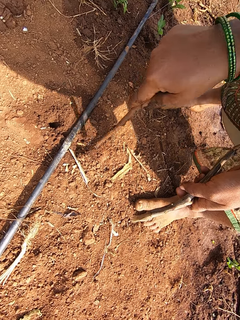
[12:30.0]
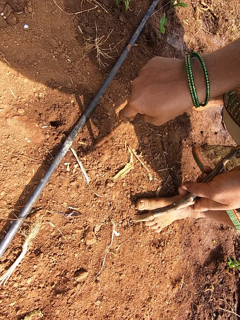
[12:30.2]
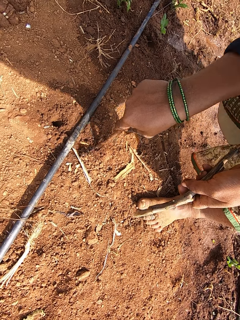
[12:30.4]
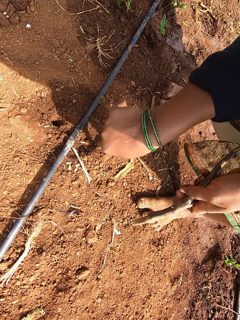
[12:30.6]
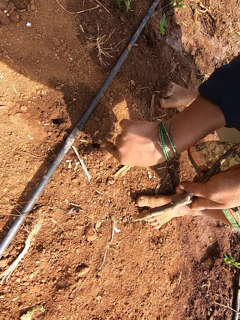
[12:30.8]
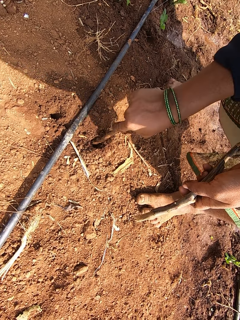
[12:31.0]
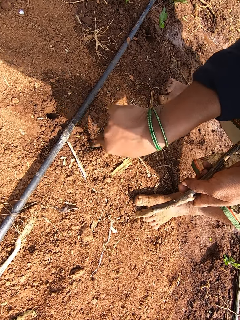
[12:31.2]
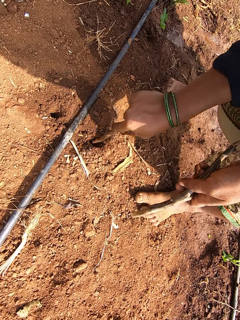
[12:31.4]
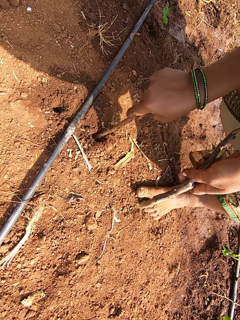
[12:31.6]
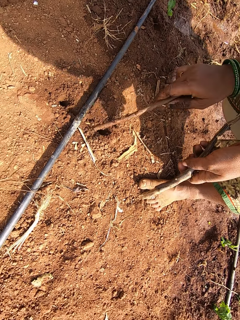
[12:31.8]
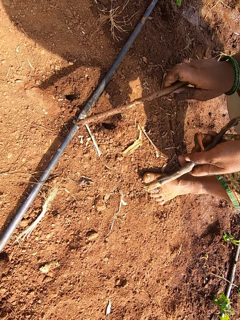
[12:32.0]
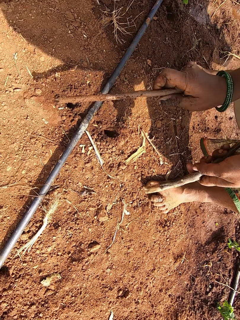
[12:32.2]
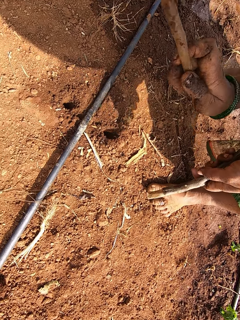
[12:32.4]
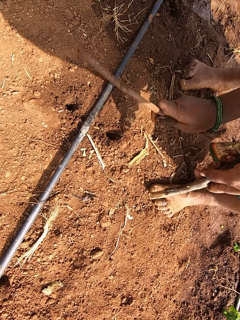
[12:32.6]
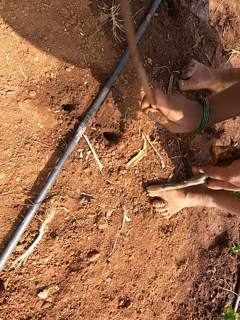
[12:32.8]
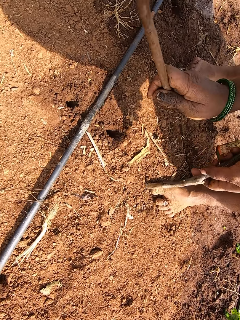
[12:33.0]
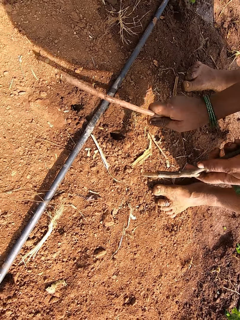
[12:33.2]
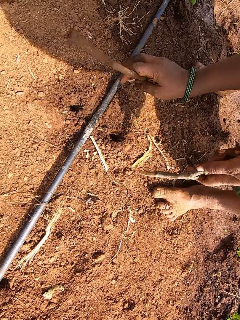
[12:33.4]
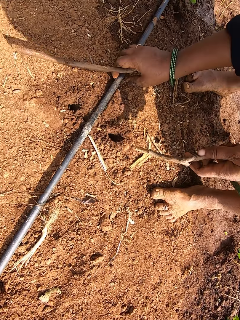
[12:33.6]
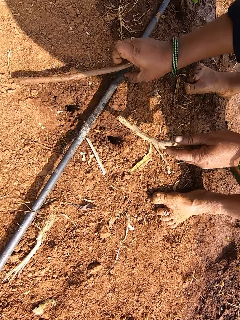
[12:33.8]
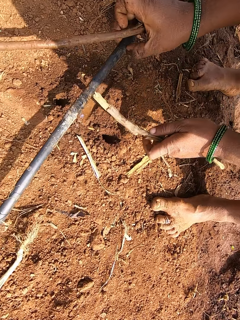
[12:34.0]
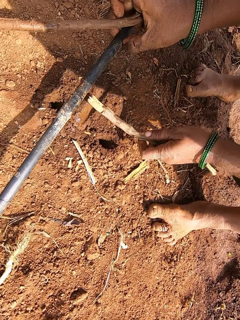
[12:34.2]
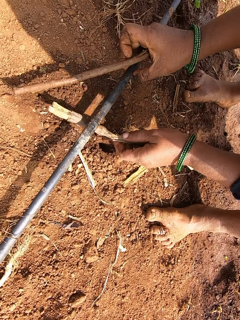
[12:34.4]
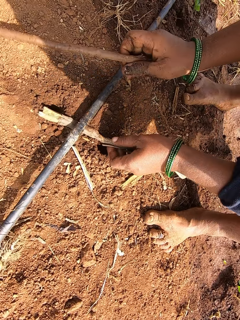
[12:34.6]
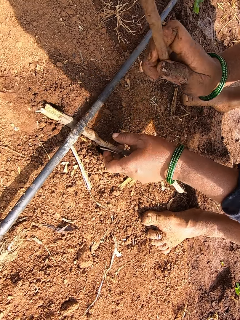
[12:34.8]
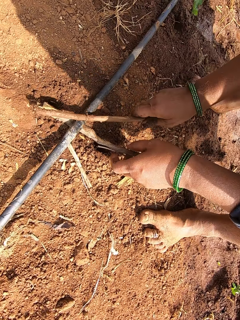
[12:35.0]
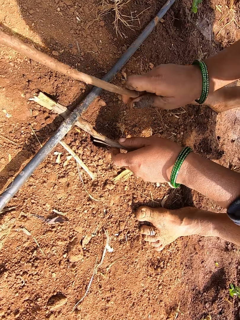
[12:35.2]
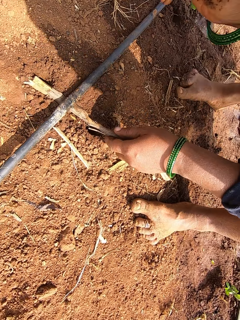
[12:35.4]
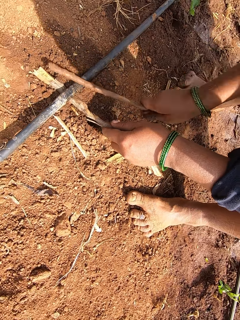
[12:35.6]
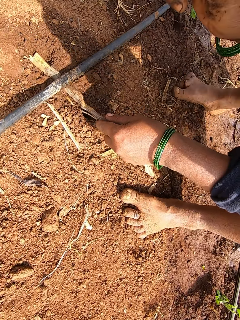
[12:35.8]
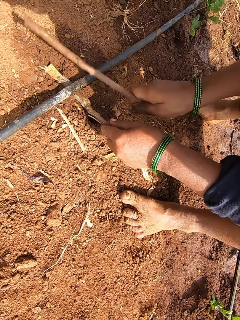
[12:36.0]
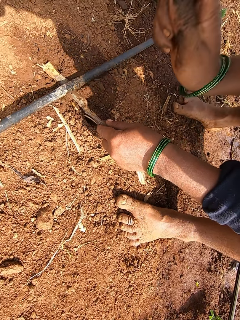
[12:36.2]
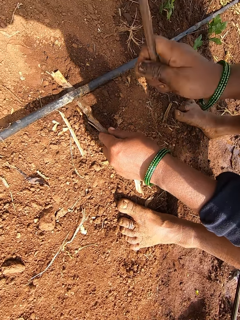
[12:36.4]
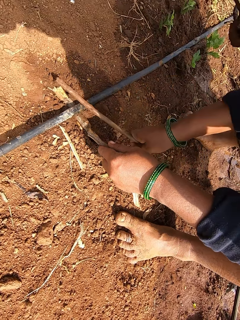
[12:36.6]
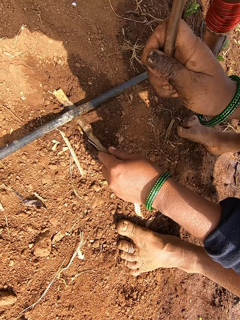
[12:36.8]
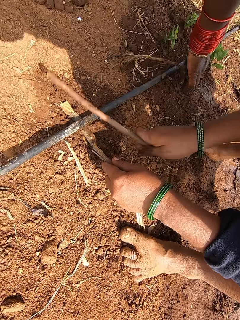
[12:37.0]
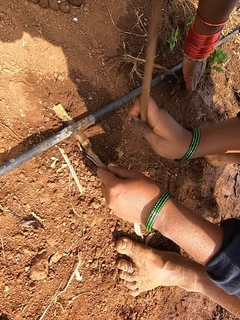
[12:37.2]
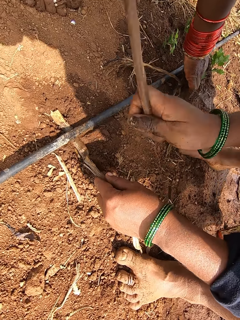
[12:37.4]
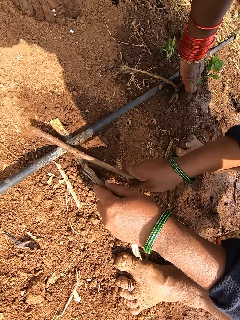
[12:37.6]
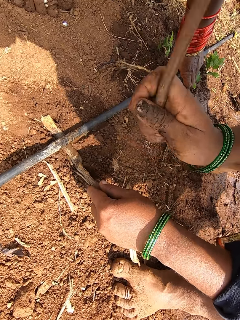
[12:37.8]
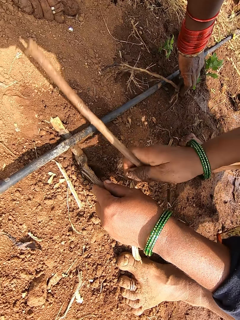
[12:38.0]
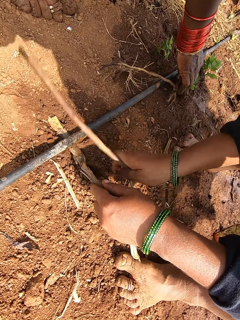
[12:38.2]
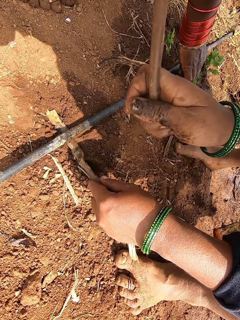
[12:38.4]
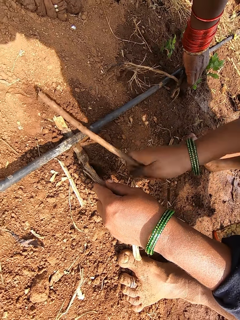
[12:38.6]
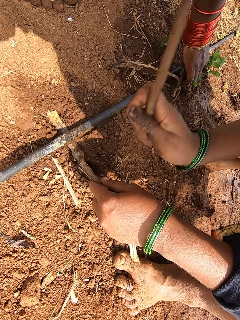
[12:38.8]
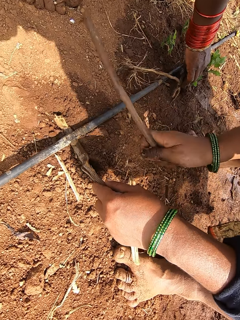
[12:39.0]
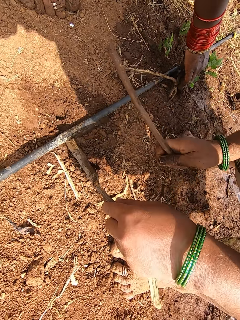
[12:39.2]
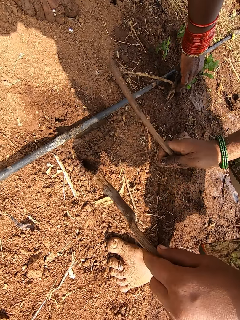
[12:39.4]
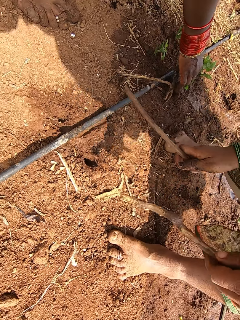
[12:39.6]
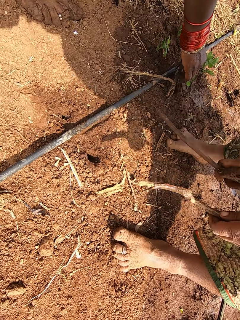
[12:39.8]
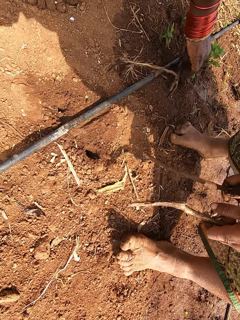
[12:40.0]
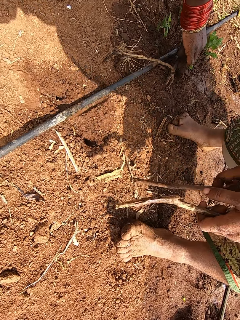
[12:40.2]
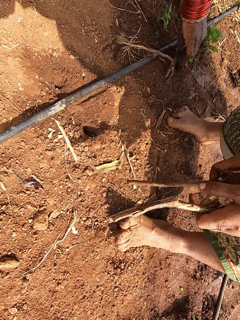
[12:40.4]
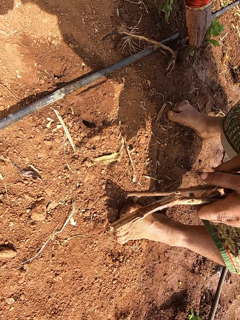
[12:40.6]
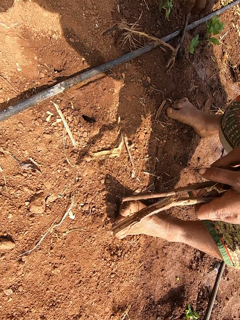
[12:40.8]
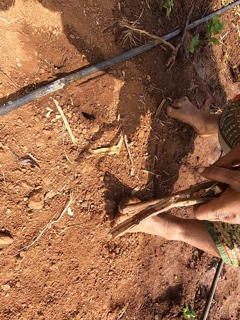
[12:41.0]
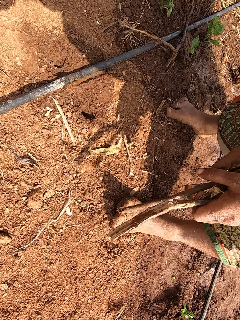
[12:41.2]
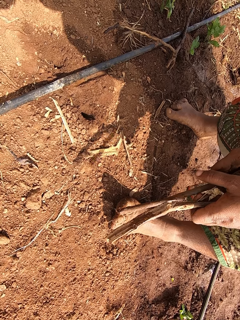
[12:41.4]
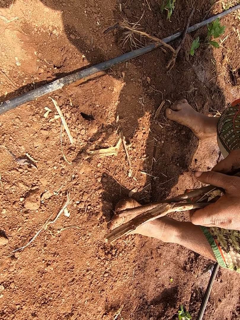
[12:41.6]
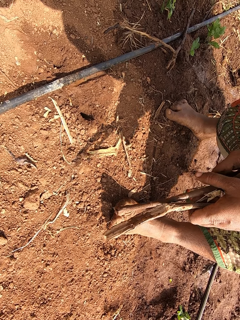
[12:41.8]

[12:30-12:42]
The camera wearer digs a hole on the ground with the stick in her right hand. She hits the pipe with the stick in her right hand. She picks the pipe from the ground with her right hand. She drops the stick on the ground with her left hand. She drops the pipe on the stick on the ground with her right hand. She hits the pipe with the stick in her right hand. She picks the stick from the ground with her left hand.

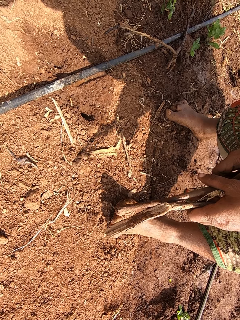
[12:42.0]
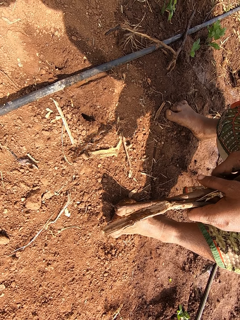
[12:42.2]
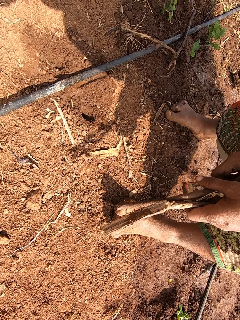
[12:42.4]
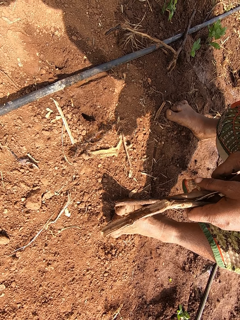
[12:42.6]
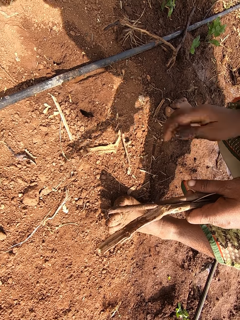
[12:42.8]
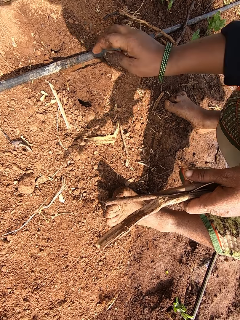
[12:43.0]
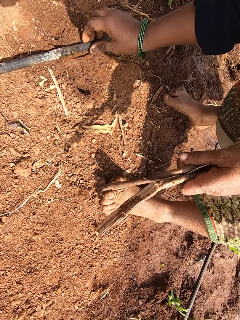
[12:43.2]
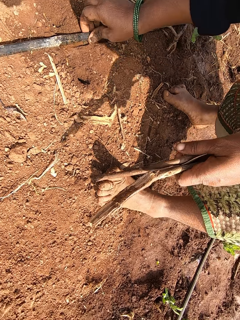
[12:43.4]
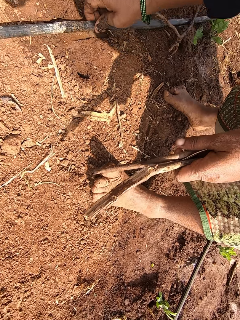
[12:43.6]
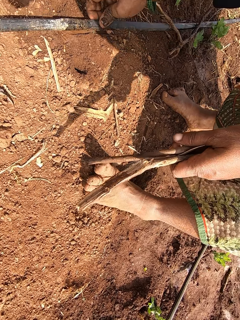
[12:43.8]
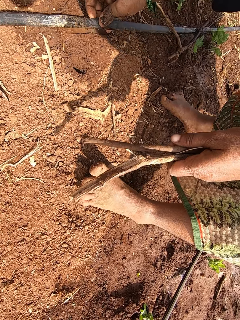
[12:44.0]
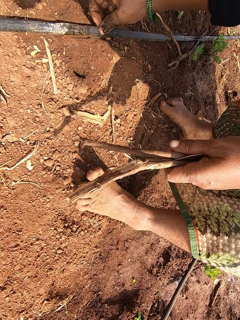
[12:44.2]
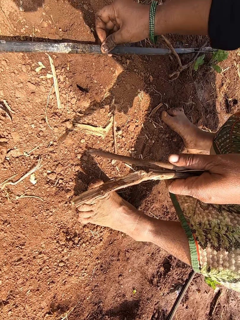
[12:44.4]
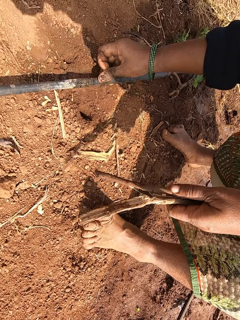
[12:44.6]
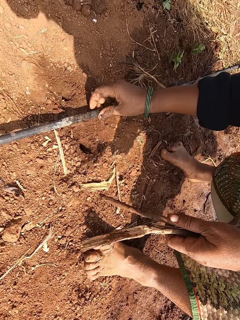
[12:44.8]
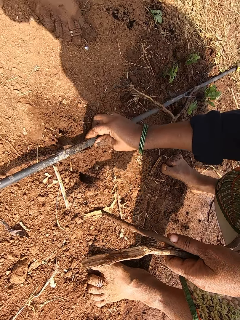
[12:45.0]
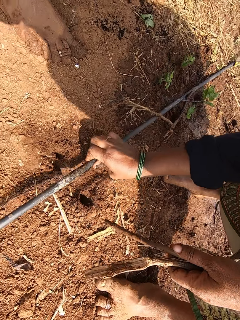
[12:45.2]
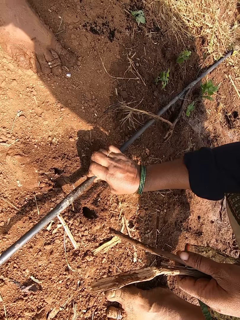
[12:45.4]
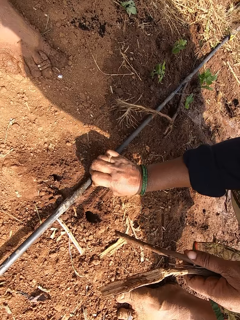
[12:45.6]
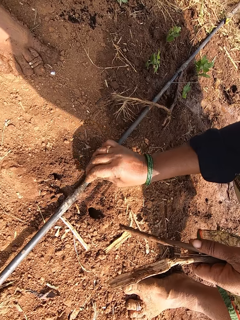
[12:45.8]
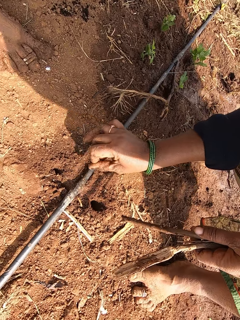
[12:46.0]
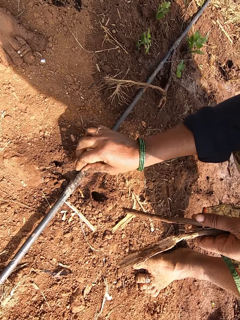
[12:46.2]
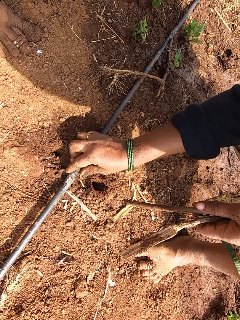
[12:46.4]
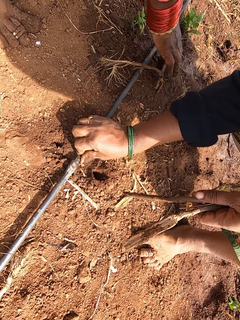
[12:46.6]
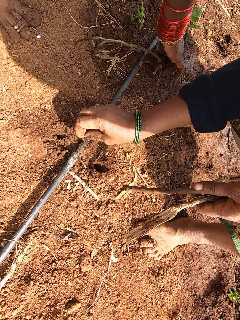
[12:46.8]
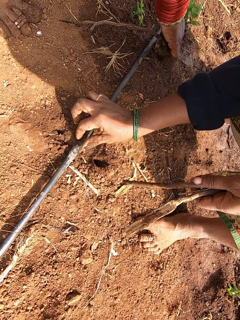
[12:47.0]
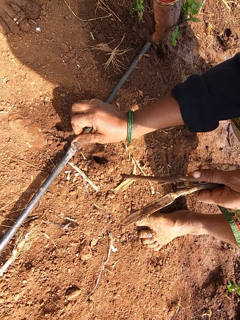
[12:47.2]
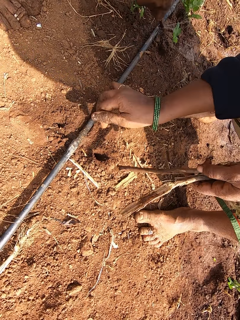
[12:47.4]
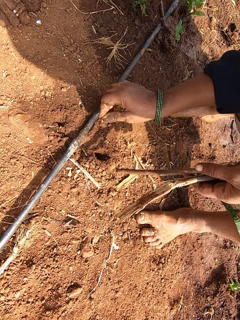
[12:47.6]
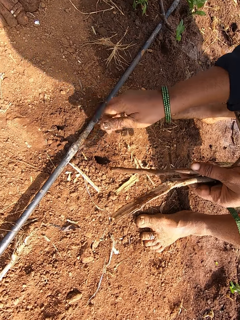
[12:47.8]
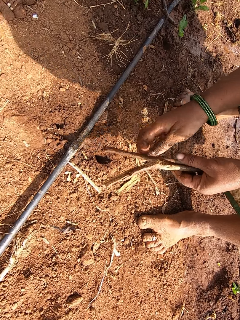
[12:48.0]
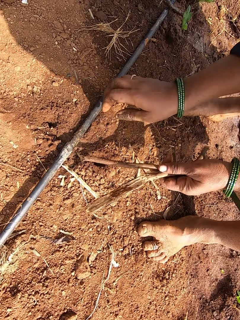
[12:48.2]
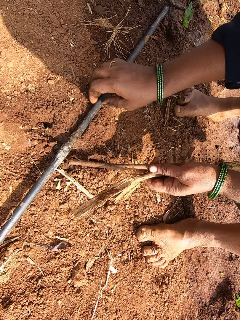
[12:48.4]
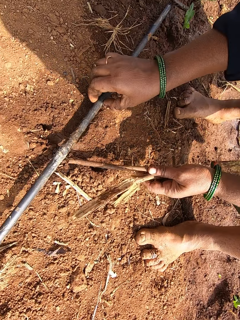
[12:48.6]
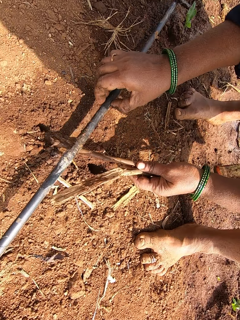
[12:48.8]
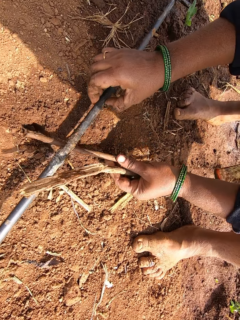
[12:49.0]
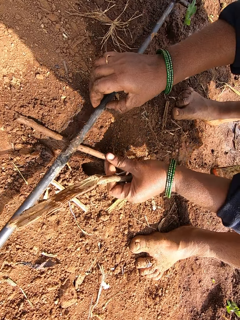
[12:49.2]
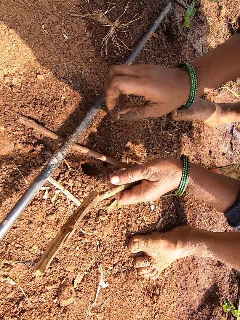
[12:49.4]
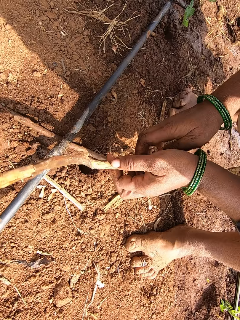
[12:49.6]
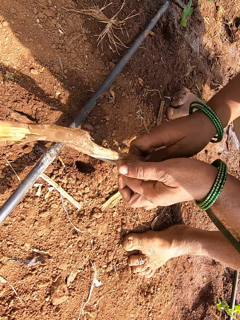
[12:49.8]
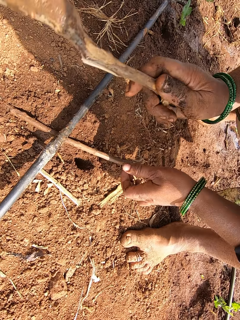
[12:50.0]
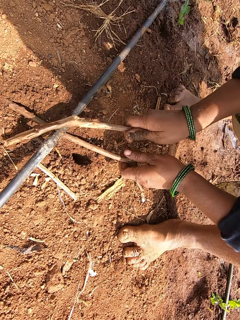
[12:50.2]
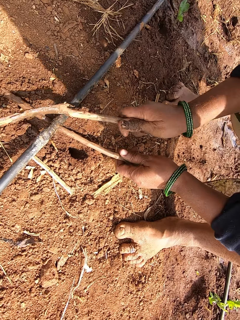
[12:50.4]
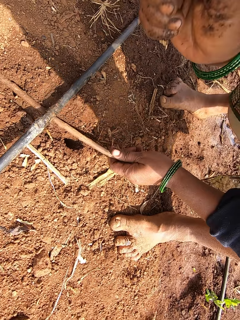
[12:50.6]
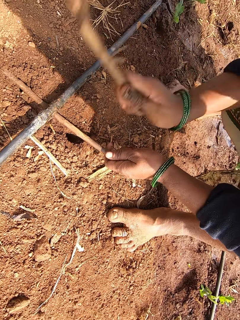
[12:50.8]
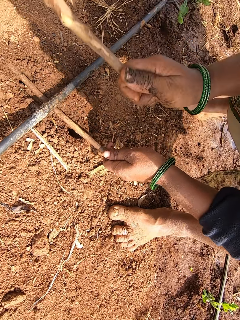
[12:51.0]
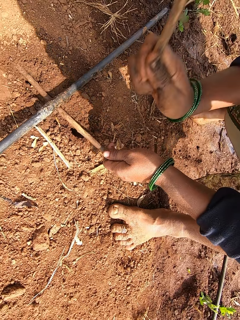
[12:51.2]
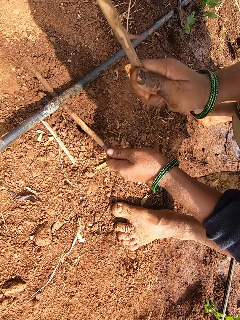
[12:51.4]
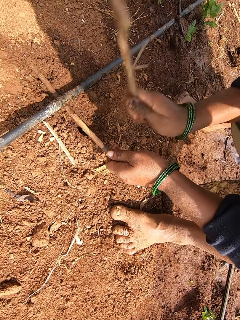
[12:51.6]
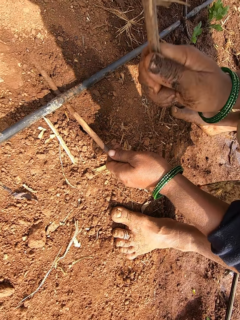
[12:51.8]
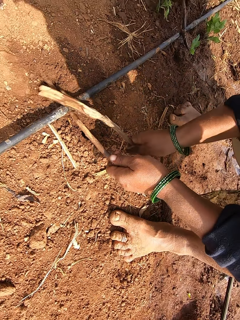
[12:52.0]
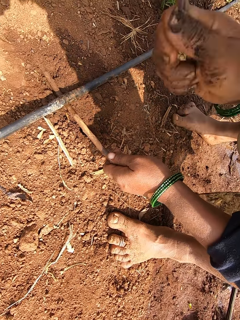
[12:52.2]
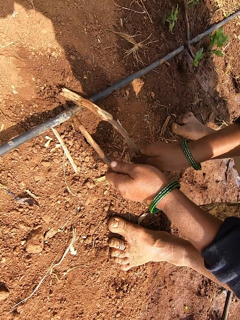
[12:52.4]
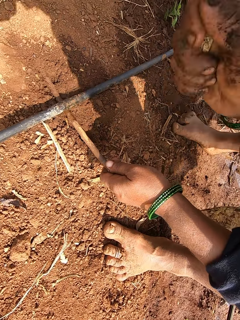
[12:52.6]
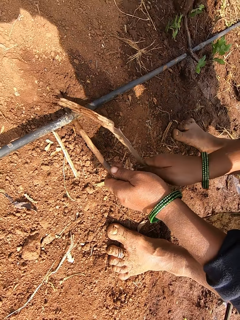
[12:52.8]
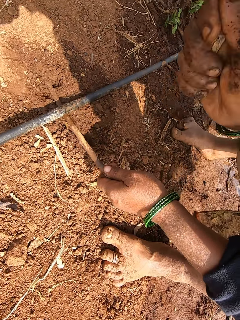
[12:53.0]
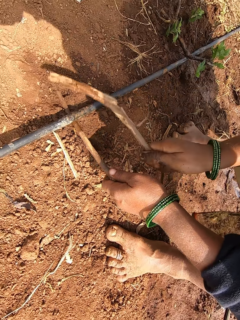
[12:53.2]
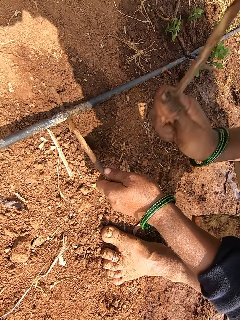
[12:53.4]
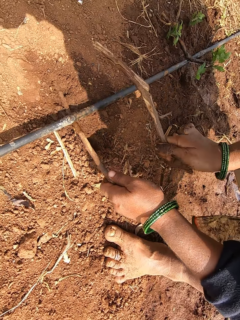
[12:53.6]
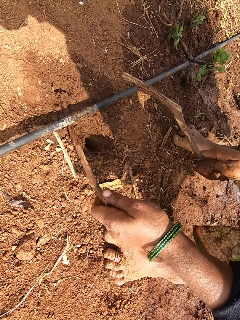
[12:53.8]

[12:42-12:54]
The camera wearer converses with the woman. She passes the stick in her right hand to her left hand. She picks the pipe from the ground with her right hand. She drops the pipe on the ground with her right hand. She removes dirt from the pipe on the ground with her right hand. She picks the pipe from the ground with her right hand. She drops the stick on the ground with her left hand. She drops the pipe on the stick on the ground with her right hand. She passes the stick from her left hand to her right hand. She hits the pipe with the stick in her right hand.
